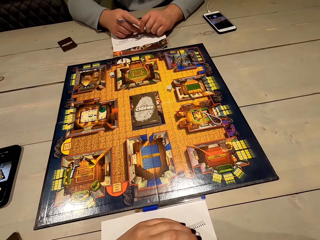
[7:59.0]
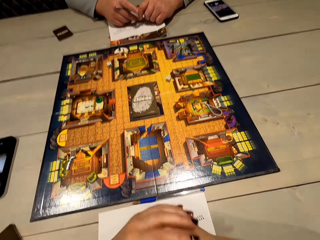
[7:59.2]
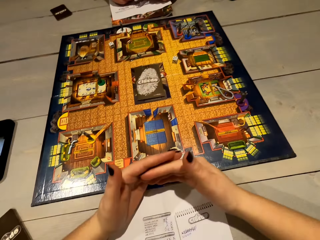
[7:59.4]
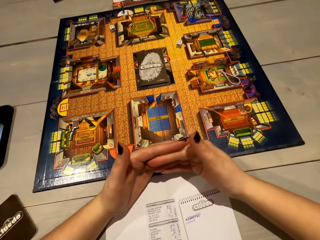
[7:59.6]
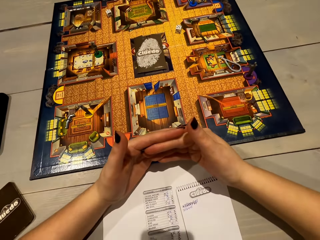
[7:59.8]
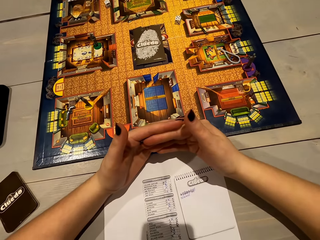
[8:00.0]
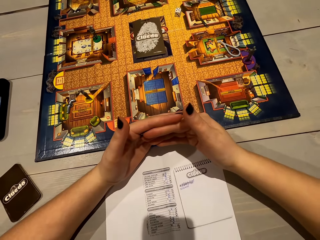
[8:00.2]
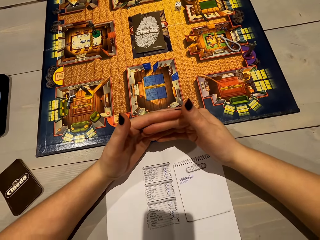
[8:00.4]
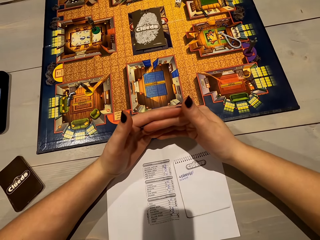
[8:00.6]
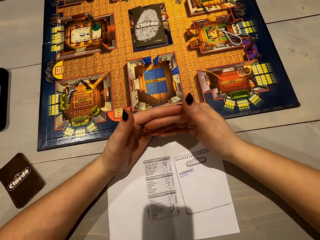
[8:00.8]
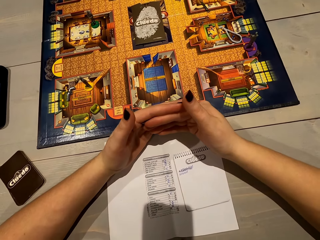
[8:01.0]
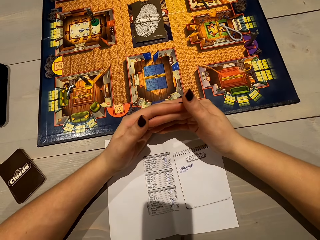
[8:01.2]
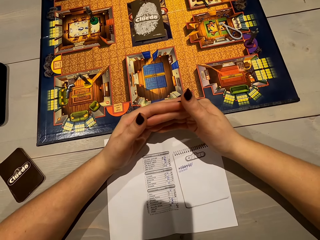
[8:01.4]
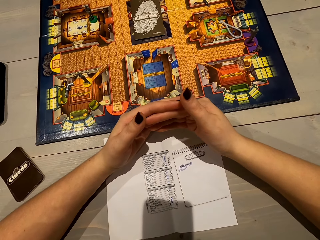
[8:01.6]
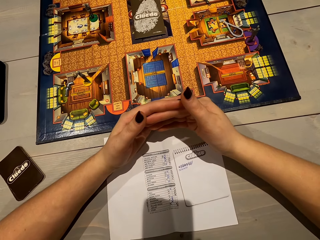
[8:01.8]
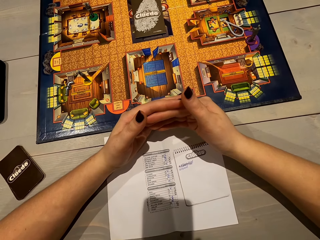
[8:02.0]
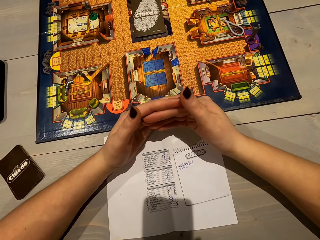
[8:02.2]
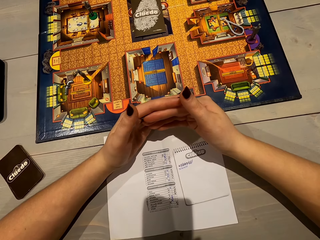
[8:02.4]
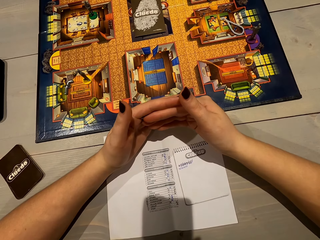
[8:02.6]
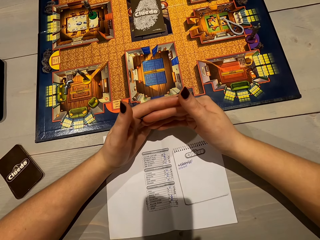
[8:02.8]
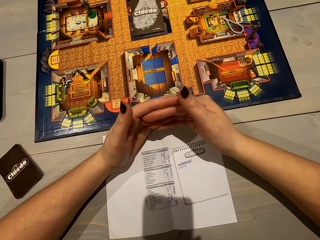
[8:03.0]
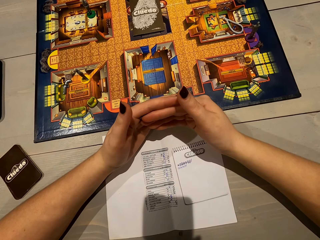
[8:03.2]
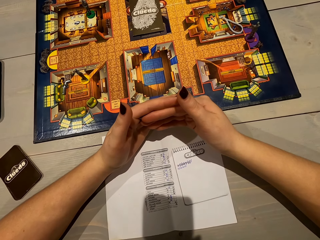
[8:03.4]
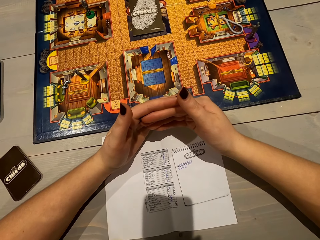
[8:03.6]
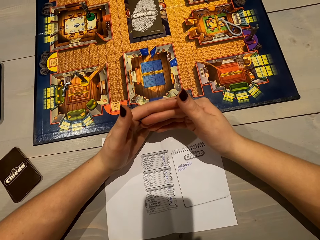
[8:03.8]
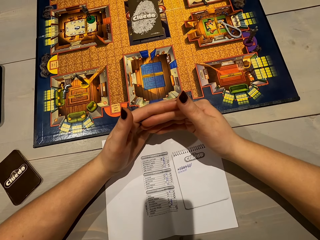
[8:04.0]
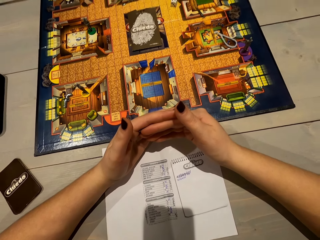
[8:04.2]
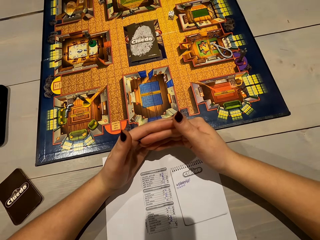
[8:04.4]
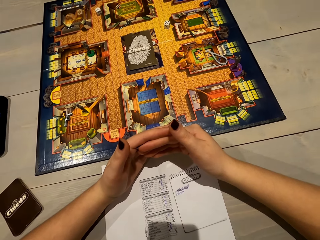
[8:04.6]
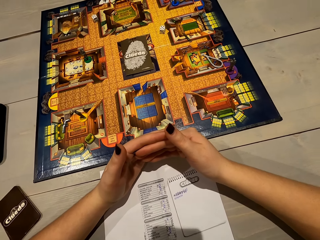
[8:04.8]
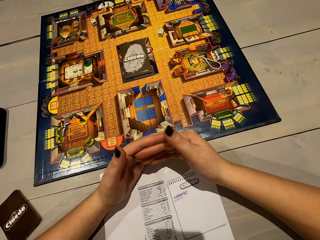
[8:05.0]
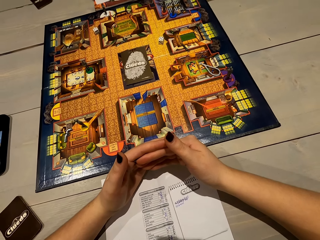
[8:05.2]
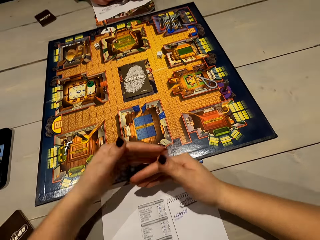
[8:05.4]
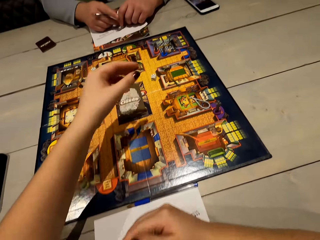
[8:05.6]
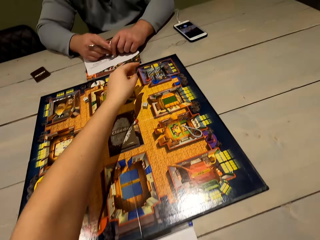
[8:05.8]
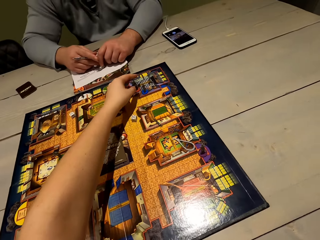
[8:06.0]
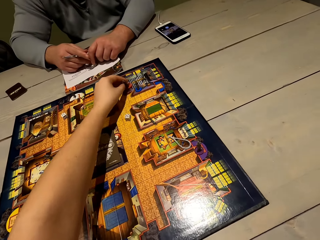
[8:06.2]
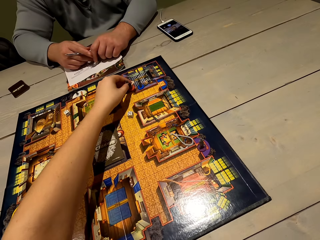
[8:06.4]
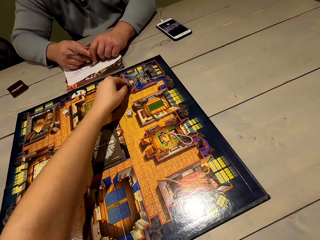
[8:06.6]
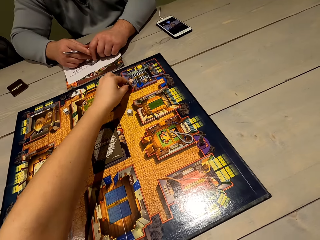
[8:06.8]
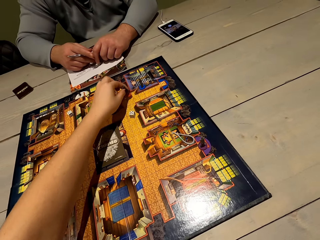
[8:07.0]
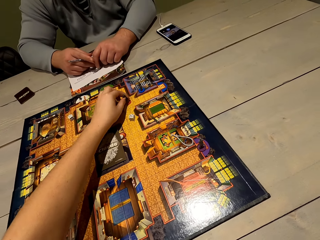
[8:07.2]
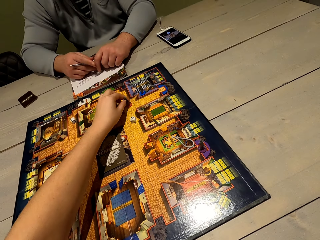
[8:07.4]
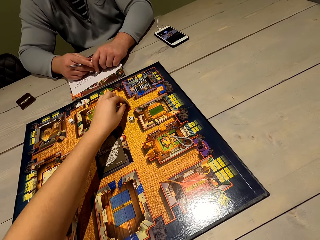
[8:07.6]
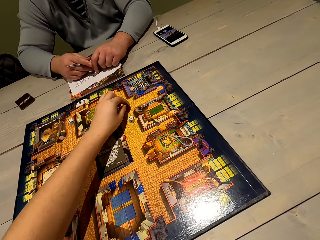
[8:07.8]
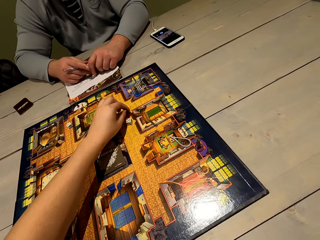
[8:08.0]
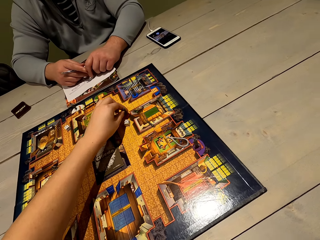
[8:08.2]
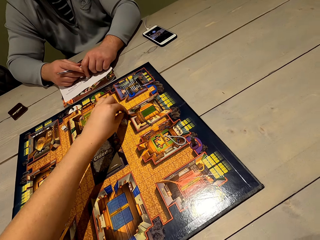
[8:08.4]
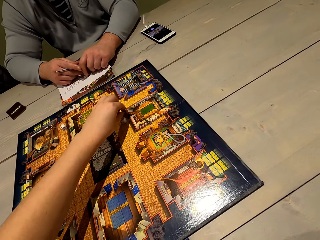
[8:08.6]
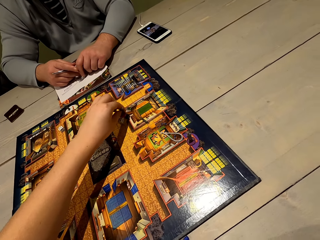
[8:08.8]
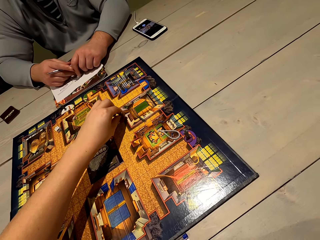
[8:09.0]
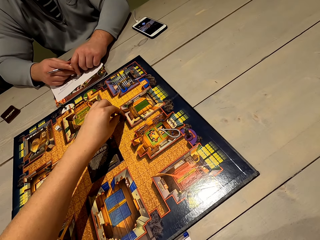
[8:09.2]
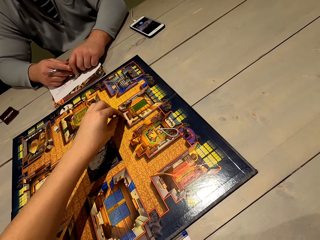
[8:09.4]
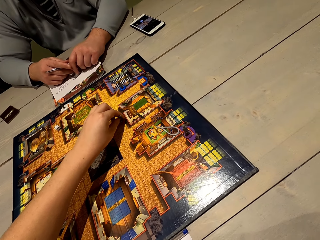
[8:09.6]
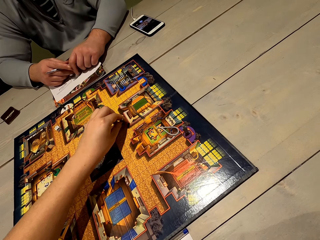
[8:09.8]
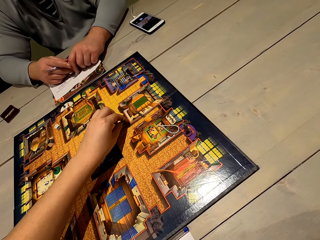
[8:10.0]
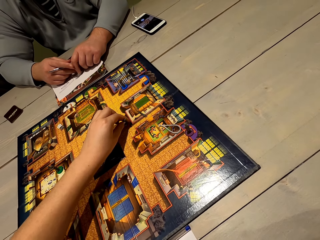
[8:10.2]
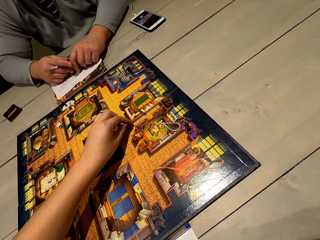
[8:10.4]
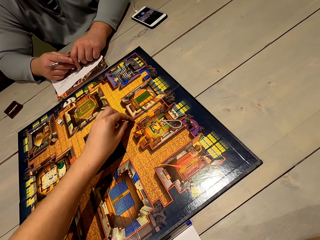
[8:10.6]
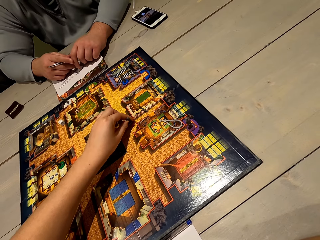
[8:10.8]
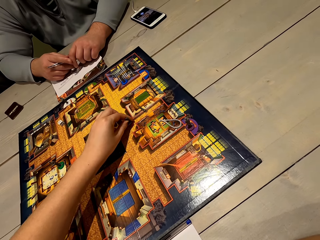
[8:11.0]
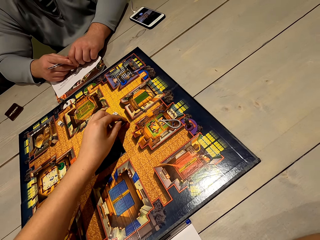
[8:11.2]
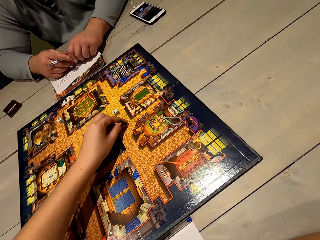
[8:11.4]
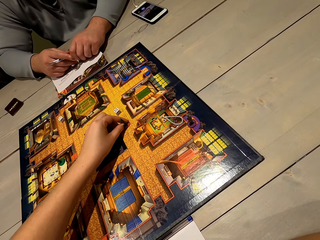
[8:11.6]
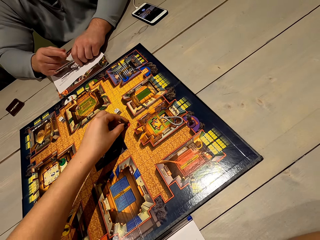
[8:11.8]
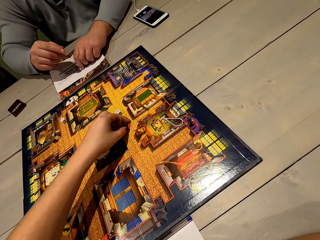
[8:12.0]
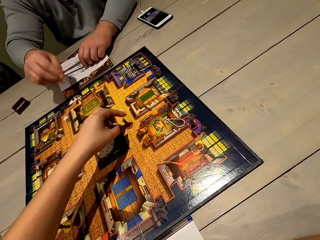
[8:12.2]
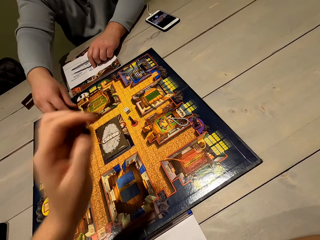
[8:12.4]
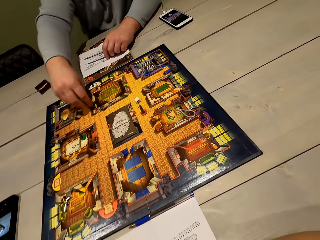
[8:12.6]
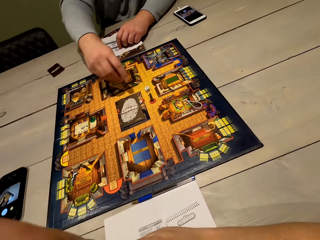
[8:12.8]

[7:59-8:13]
The camera wearer covers the paper with her hands. She plays chess. She moves the pawn. She moves the pawn again.

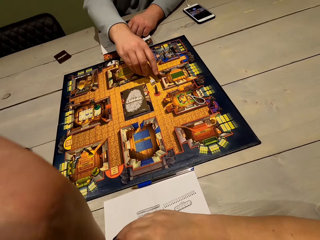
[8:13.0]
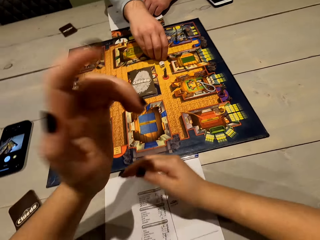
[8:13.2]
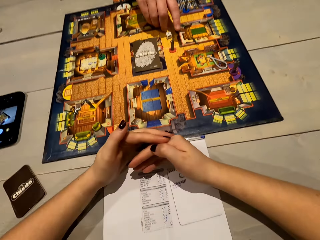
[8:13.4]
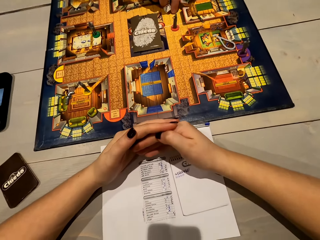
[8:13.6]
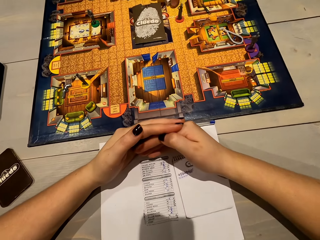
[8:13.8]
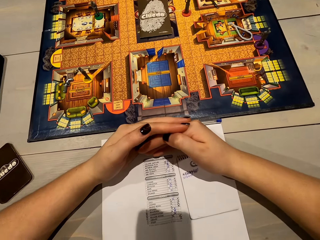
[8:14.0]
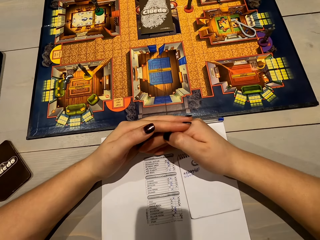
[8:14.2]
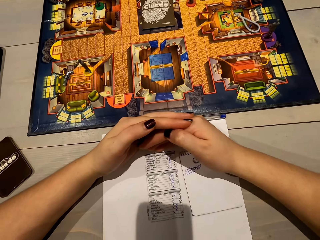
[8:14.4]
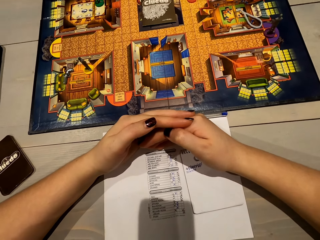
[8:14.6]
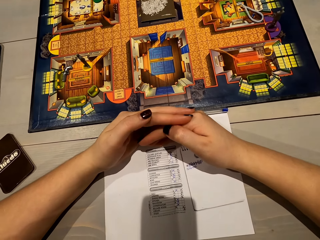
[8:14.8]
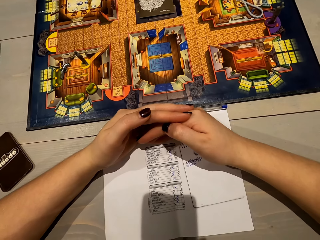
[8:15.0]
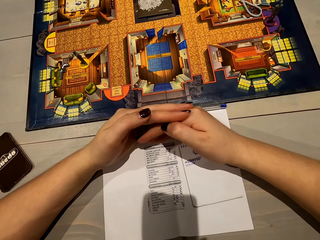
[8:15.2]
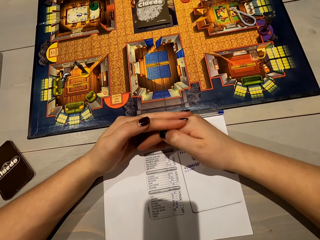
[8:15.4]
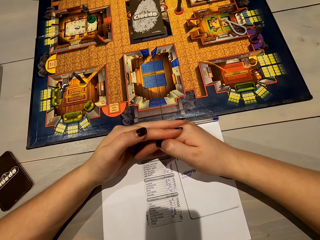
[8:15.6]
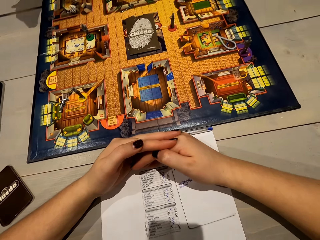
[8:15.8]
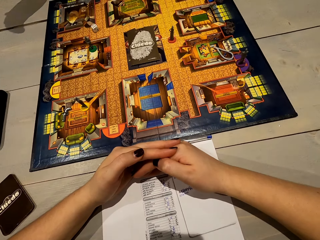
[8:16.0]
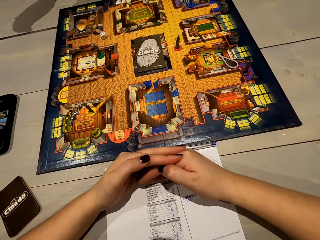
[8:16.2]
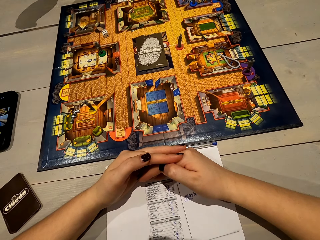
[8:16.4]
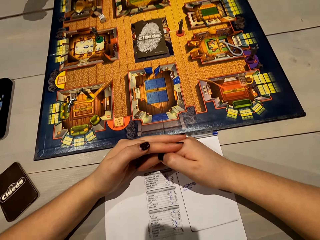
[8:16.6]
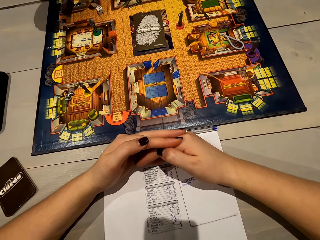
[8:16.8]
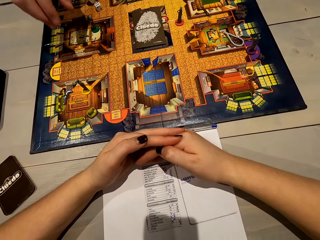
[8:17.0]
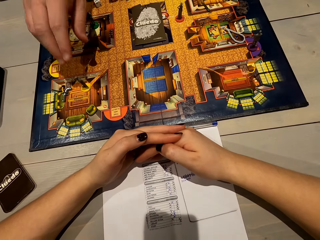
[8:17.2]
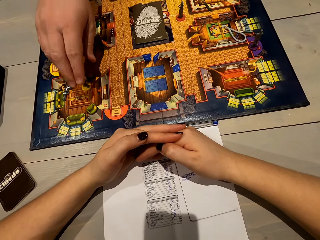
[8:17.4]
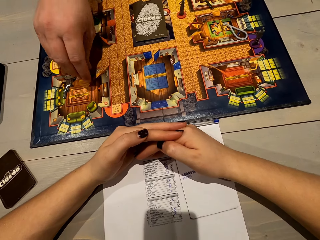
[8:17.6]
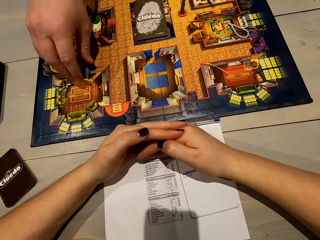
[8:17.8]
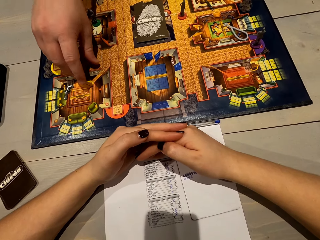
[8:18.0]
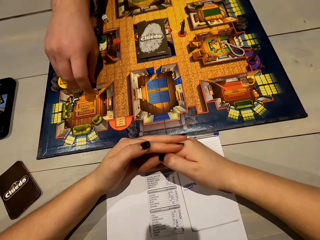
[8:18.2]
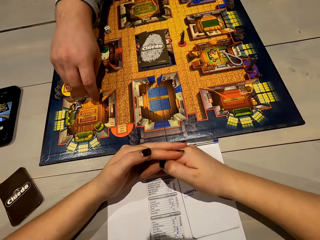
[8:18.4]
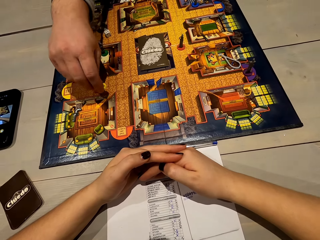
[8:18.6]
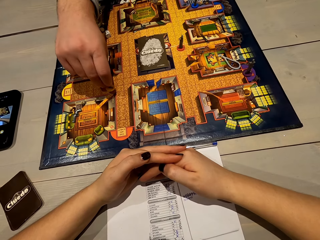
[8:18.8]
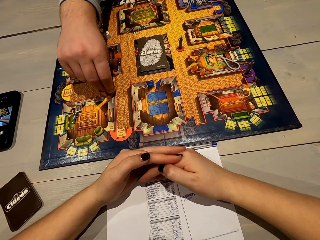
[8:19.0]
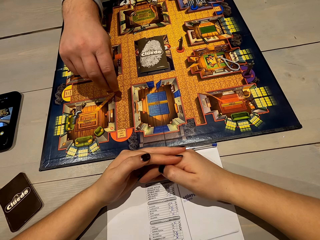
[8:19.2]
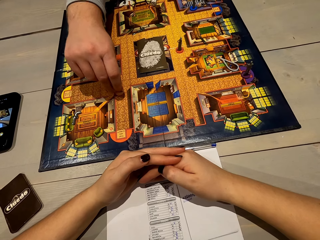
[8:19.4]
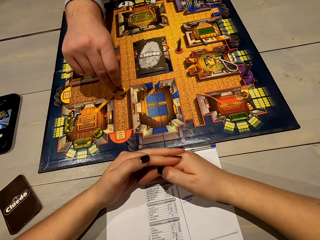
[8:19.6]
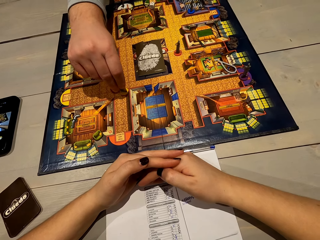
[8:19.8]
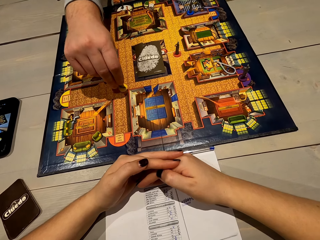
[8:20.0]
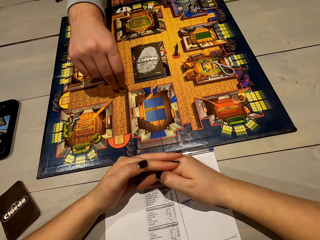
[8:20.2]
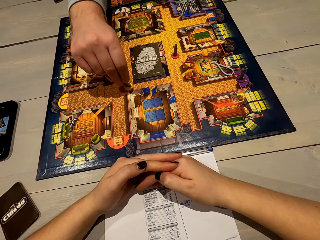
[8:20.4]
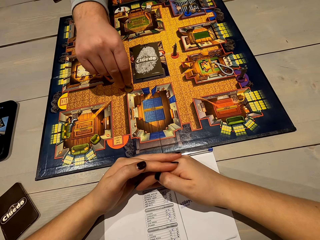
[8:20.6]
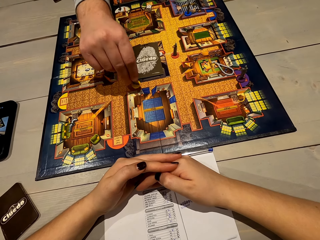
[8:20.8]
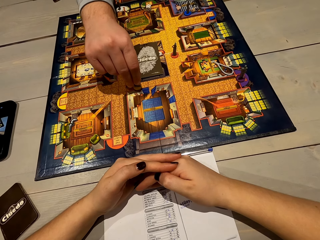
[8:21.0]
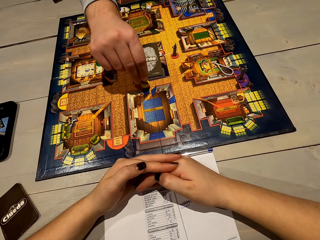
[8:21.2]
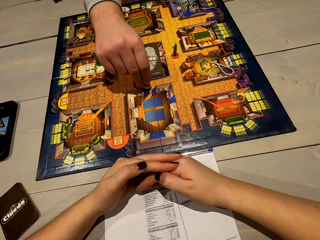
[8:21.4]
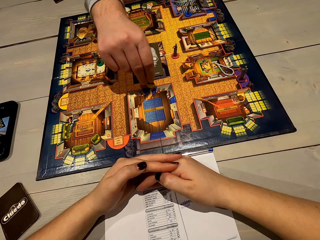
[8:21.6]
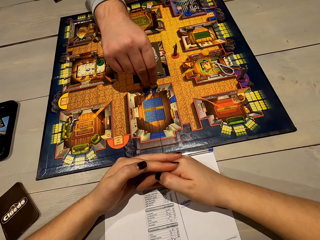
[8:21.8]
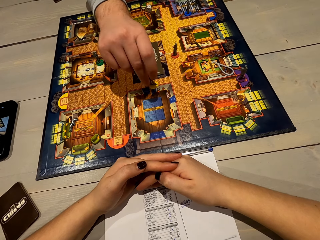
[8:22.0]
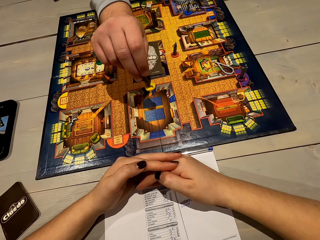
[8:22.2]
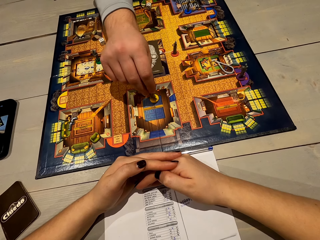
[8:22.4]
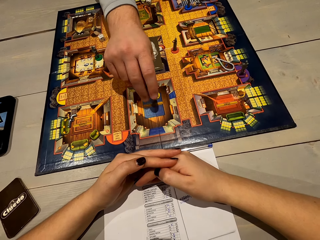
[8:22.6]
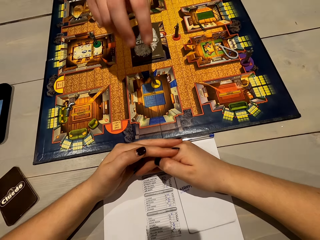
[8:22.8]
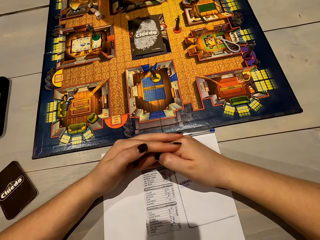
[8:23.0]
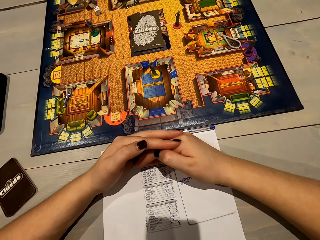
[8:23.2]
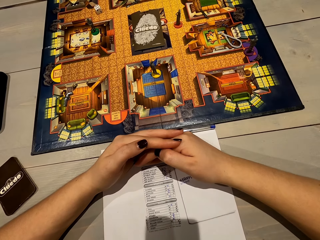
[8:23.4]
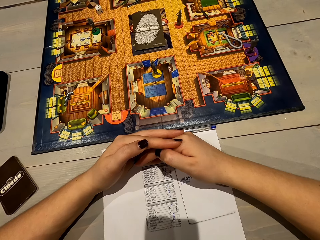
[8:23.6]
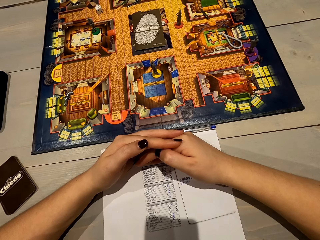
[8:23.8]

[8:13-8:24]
A man picks up the dice. The camera wearer covers the paper with her hands. The man plays chess. The man moves the pawn repeatedly.
